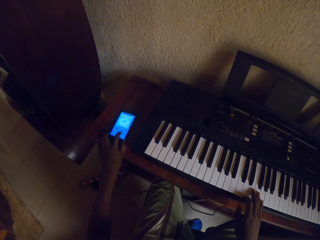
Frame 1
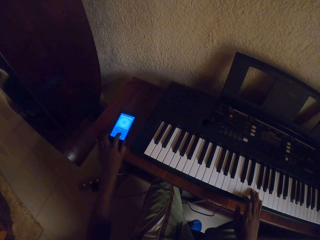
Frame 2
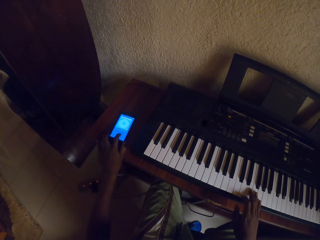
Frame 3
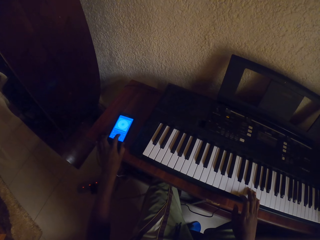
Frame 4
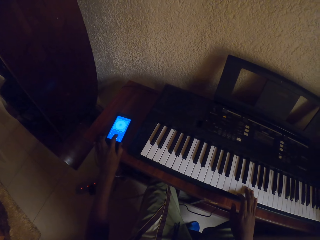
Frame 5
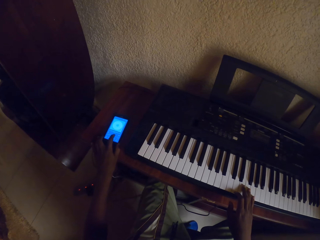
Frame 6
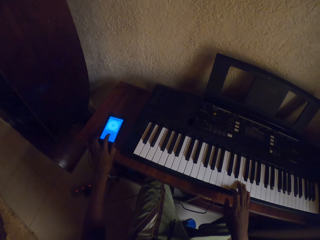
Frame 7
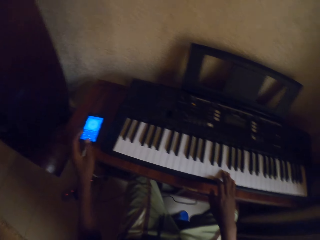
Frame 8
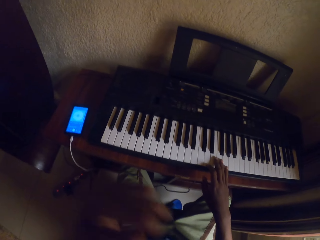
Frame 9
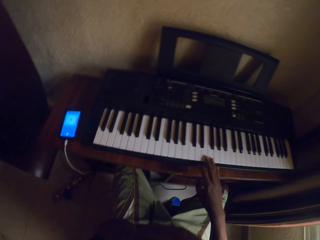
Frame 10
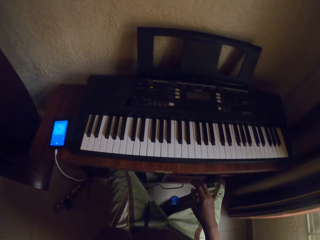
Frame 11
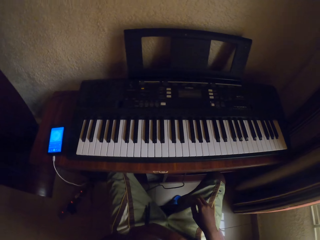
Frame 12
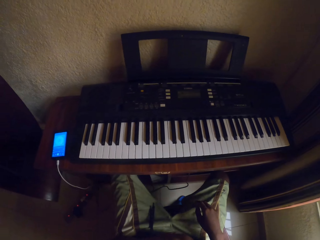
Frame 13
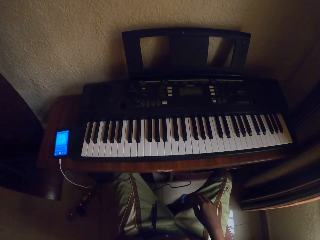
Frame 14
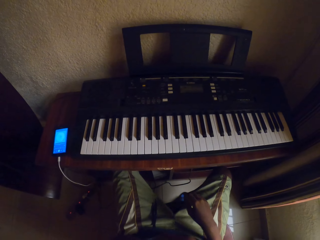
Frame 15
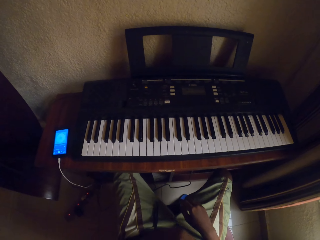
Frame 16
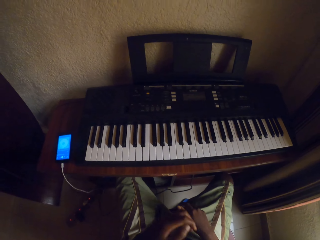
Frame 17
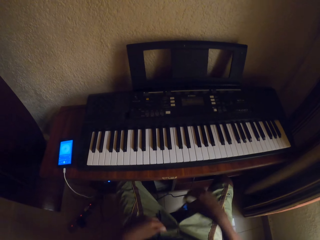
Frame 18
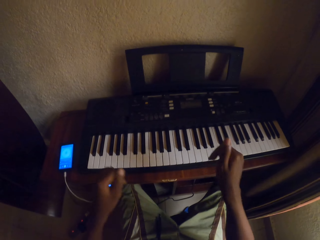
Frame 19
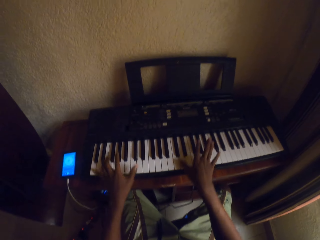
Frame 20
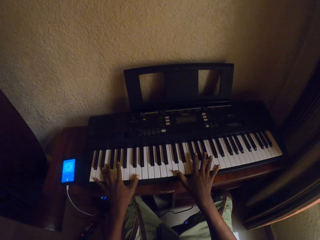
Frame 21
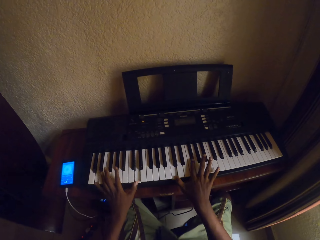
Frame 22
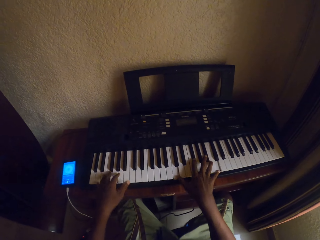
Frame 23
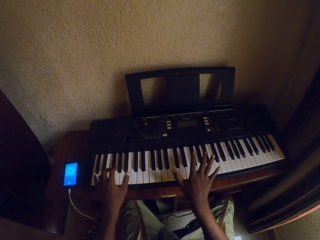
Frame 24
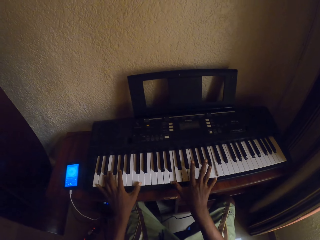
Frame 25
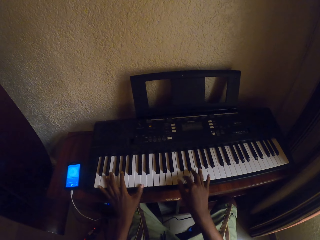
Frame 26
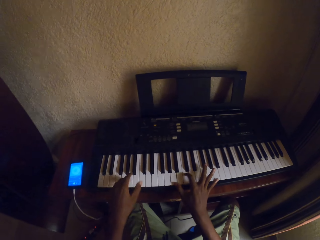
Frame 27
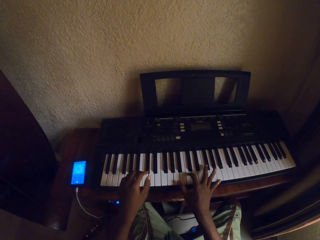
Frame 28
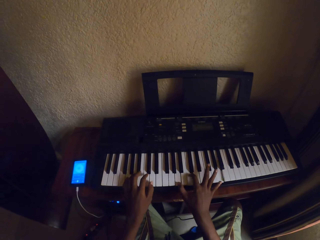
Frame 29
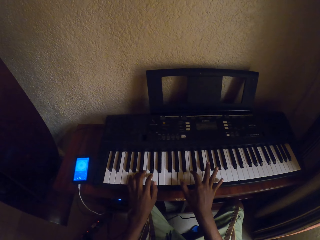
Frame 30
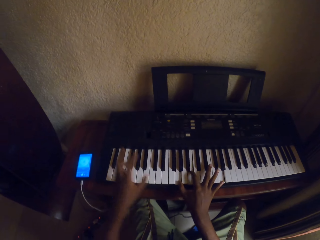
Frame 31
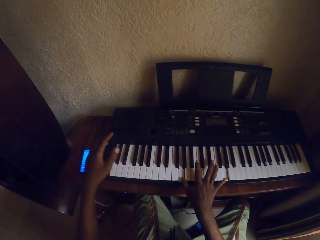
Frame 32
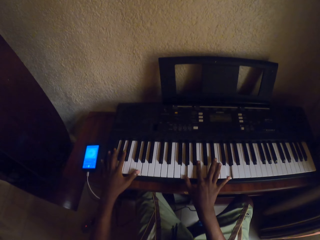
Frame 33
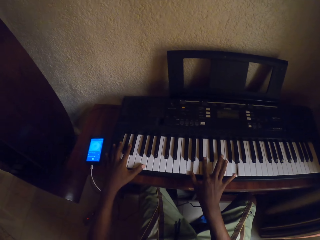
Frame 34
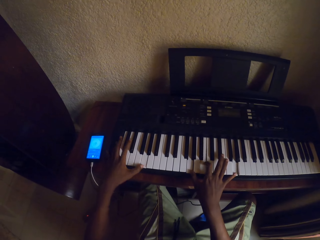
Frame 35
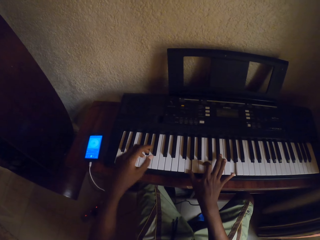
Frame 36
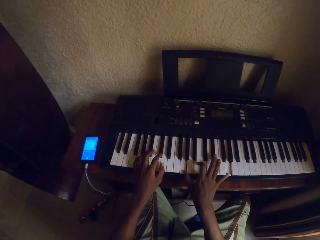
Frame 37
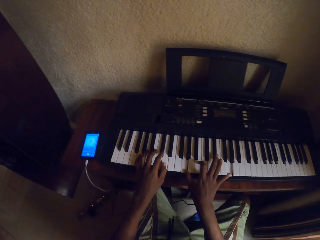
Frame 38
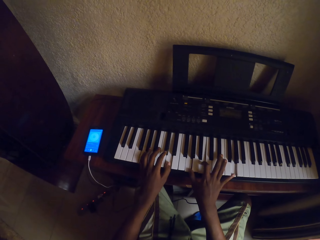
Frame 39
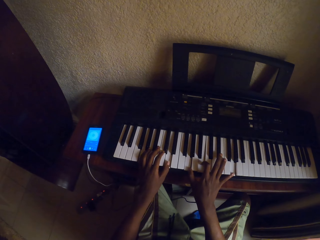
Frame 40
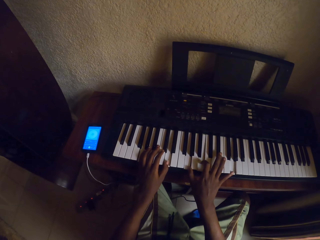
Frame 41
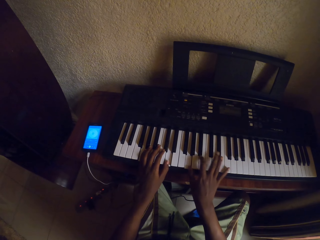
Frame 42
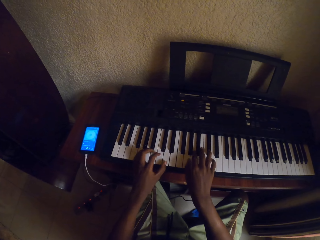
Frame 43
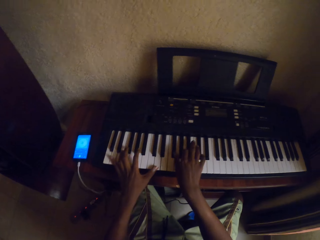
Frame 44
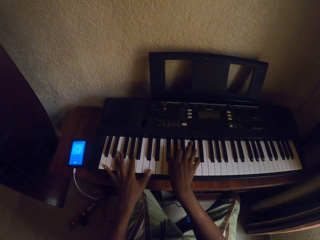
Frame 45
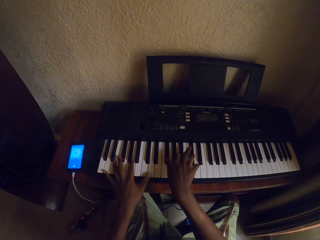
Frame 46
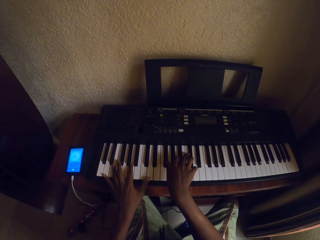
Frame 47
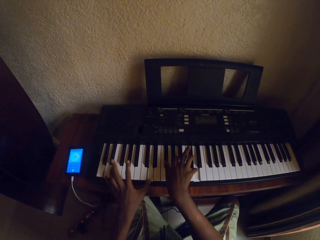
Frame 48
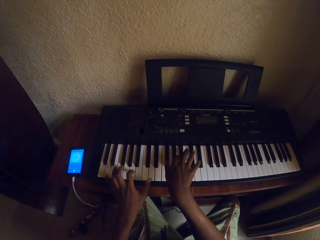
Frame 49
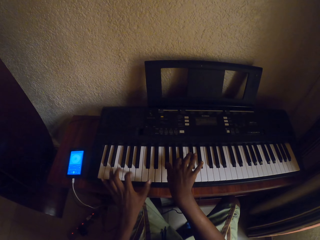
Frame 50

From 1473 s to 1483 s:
The camera wearer wipes the face. He plays a piano with his hands.

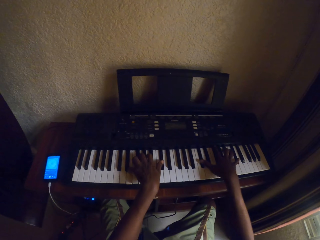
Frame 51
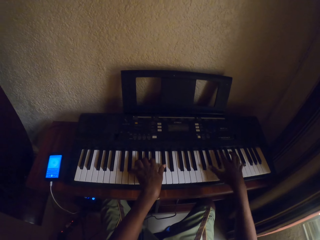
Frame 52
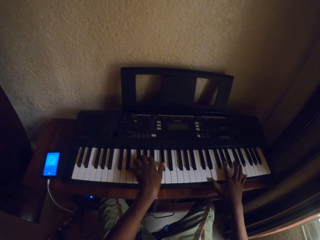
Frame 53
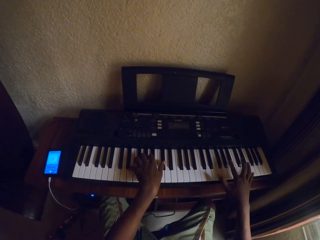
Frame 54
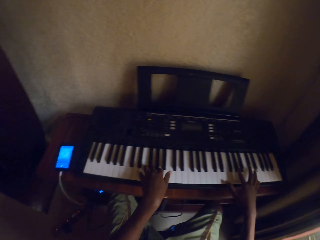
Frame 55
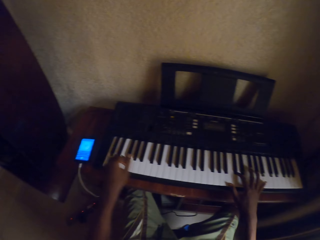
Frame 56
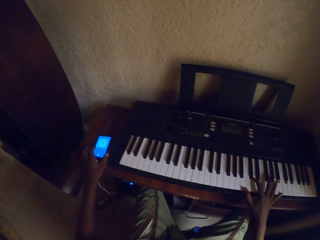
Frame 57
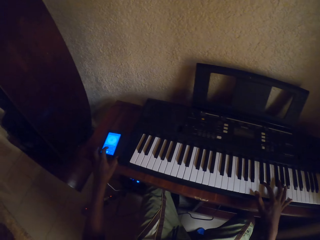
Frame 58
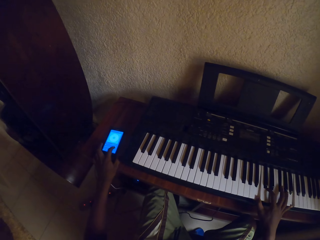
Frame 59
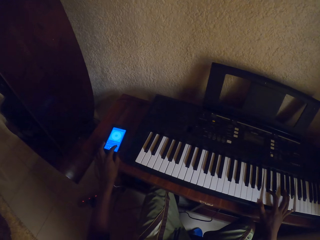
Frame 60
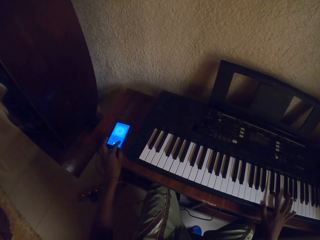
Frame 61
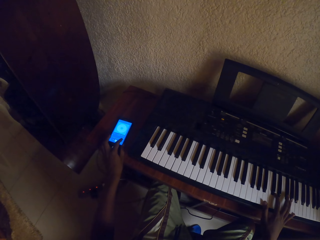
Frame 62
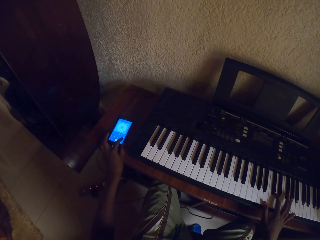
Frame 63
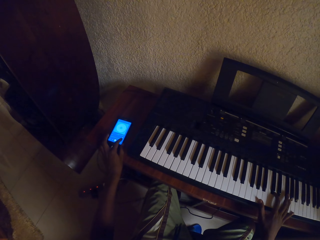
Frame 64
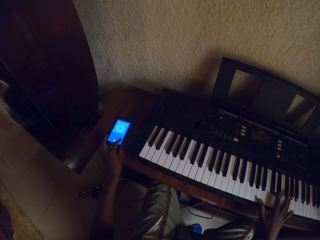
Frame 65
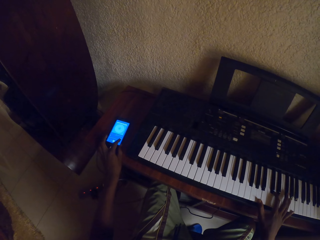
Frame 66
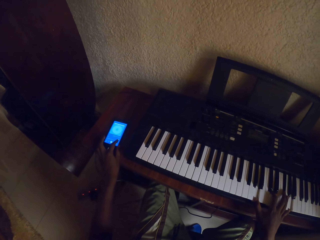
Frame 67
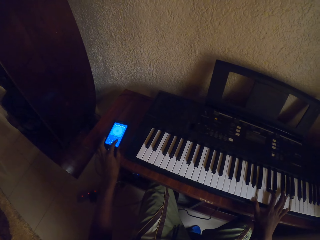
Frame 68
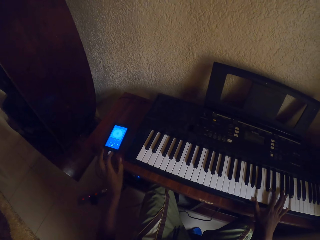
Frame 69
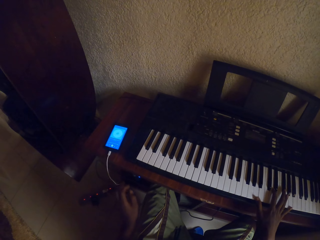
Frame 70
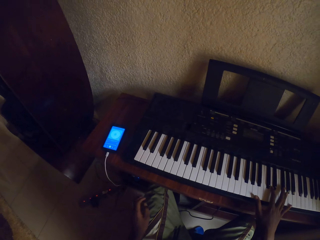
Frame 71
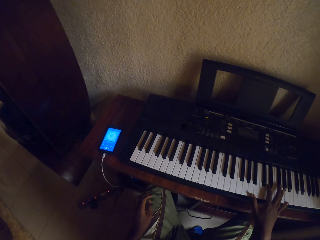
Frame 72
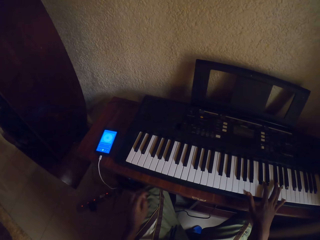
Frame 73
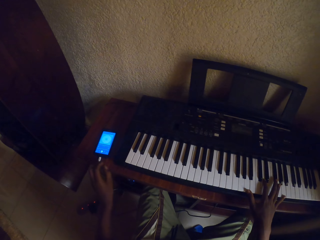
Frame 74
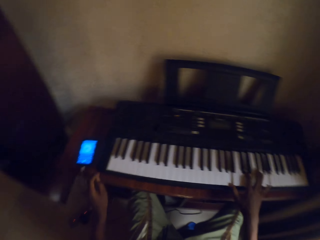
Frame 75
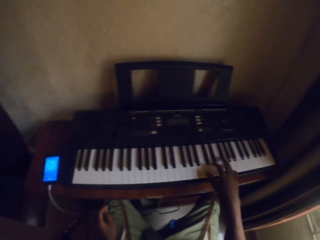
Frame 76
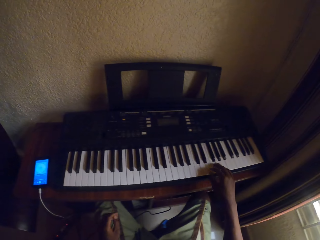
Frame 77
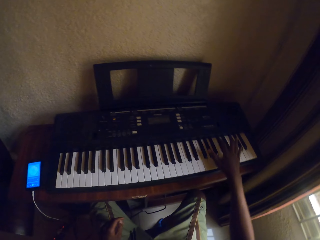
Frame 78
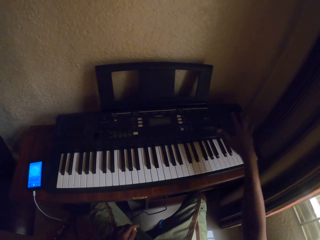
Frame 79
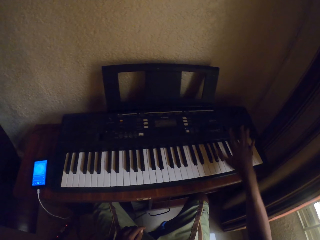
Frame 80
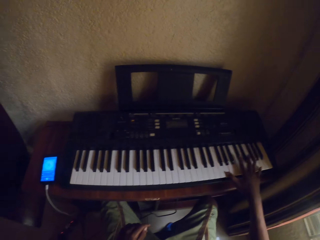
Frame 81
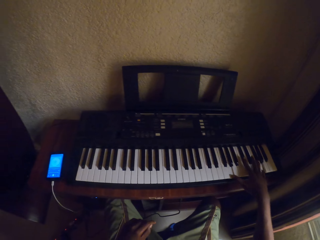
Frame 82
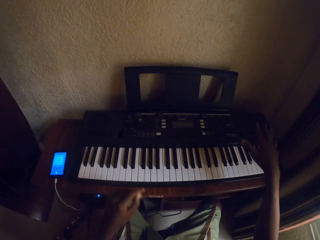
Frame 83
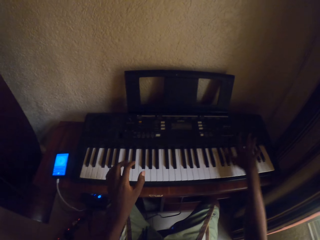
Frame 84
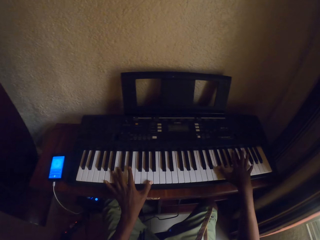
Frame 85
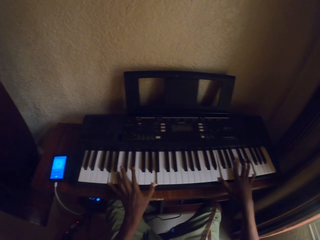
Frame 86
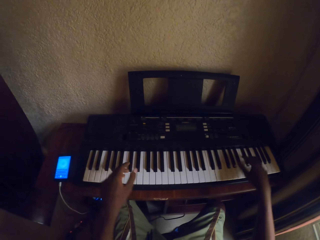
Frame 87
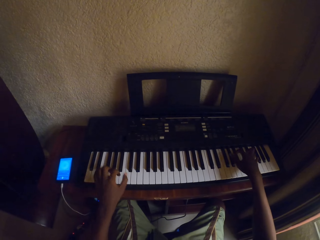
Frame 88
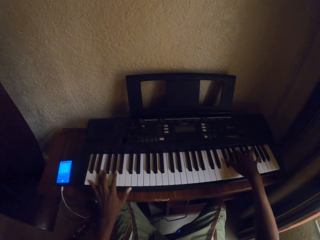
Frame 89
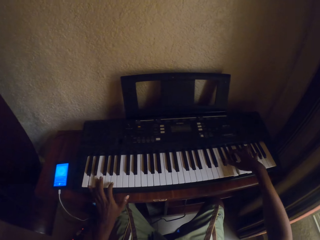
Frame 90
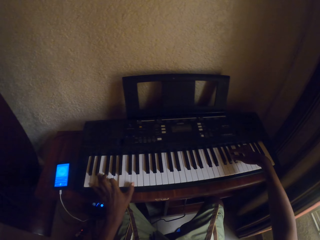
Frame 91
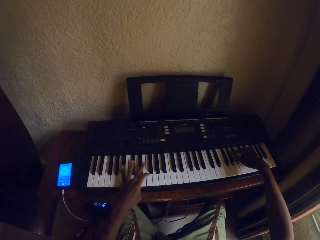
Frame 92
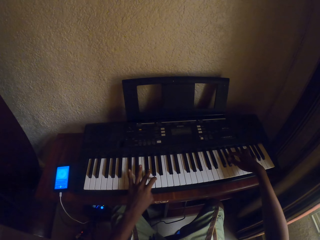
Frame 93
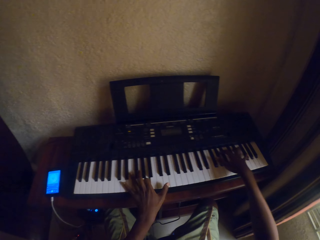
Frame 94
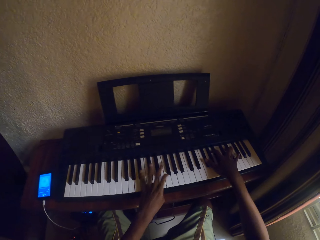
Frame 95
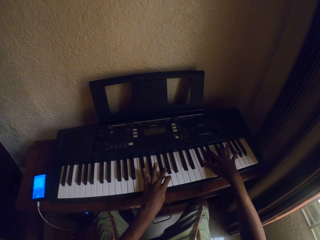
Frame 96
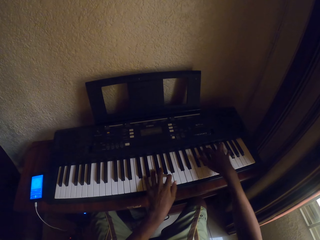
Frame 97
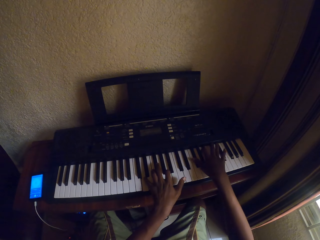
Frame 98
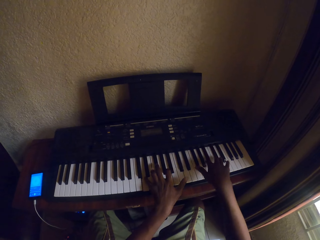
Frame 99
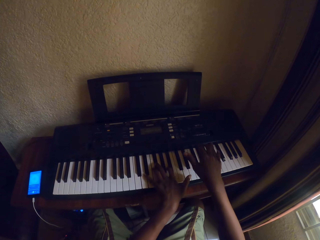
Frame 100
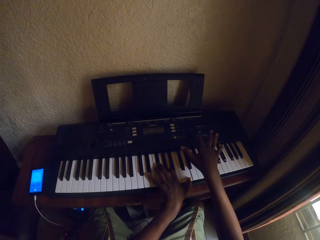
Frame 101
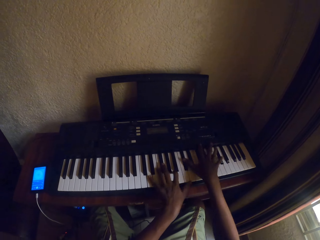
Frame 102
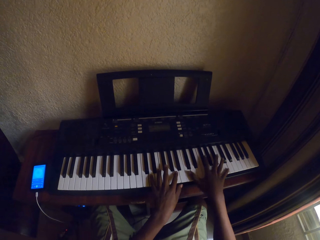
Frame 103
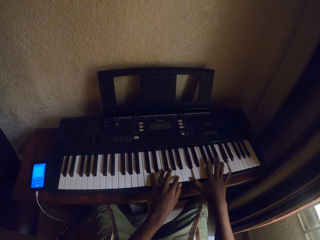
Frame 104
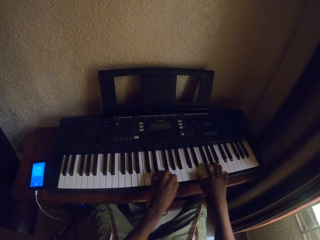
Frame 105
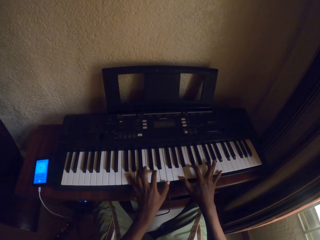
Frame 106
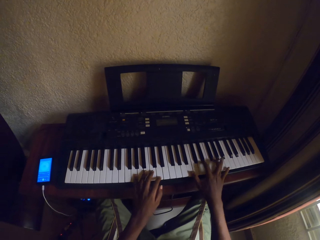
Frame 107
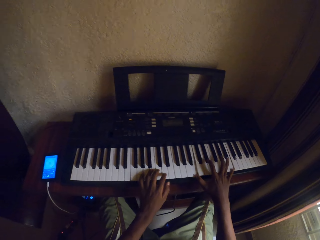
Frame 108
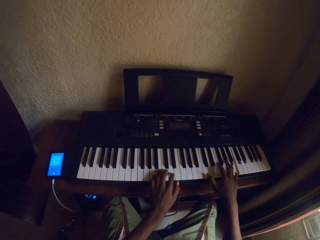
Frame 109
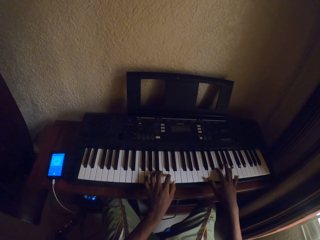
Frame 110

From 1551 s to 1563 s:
The camera wearer touches the phone. He plays a piano with the right hand. He plays the piano with his hand.
